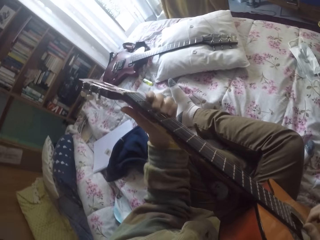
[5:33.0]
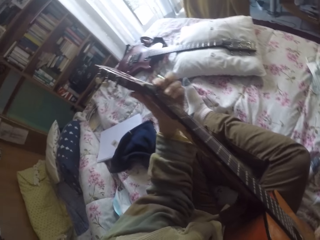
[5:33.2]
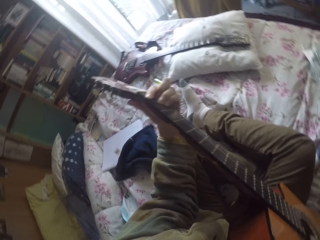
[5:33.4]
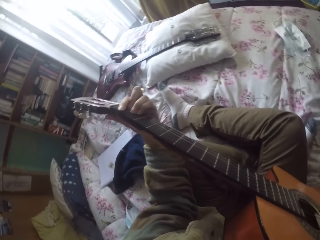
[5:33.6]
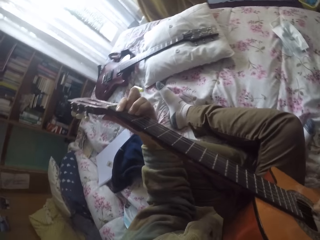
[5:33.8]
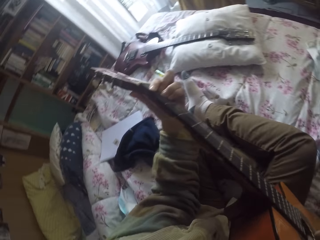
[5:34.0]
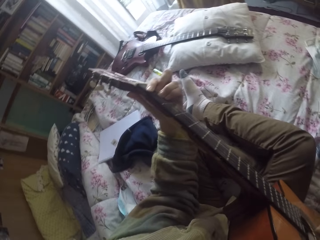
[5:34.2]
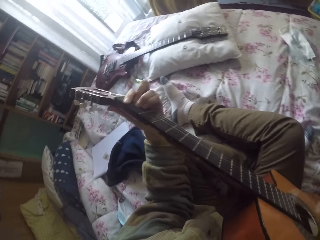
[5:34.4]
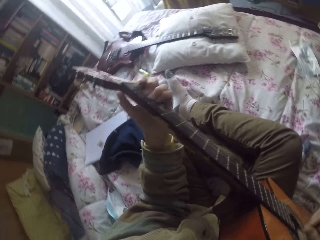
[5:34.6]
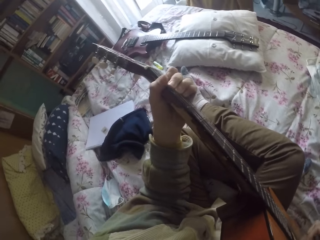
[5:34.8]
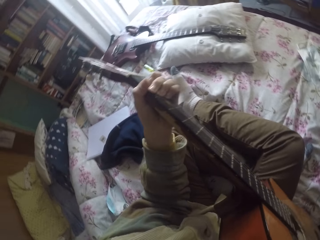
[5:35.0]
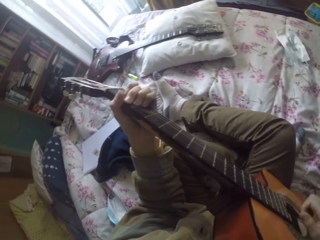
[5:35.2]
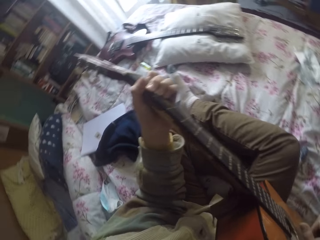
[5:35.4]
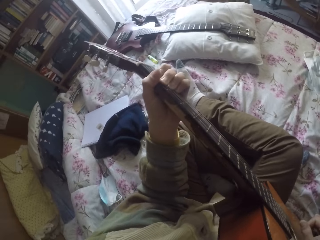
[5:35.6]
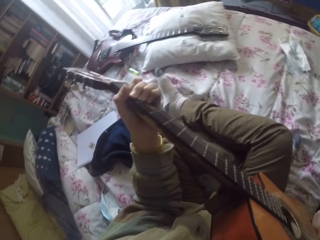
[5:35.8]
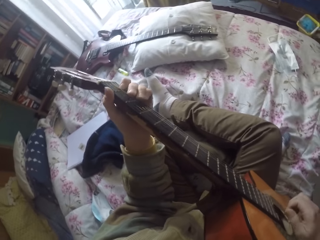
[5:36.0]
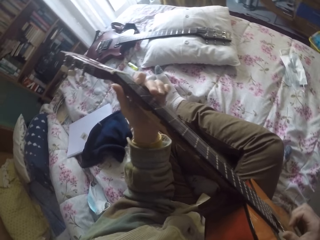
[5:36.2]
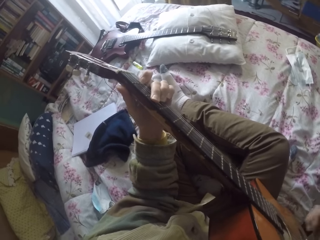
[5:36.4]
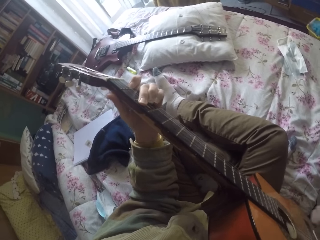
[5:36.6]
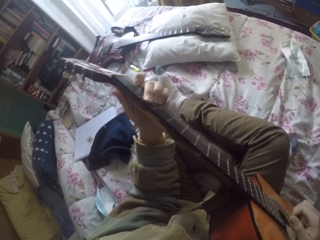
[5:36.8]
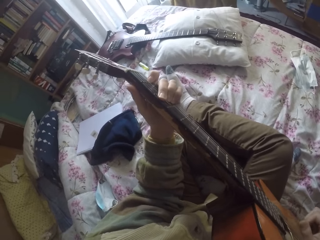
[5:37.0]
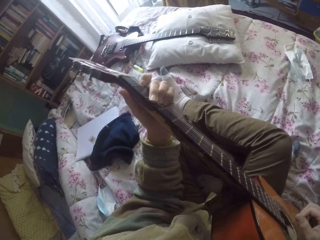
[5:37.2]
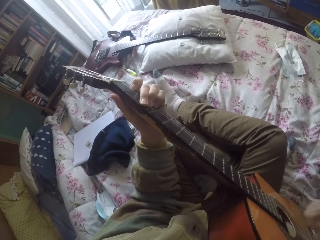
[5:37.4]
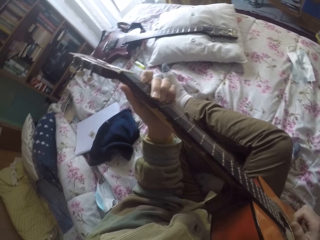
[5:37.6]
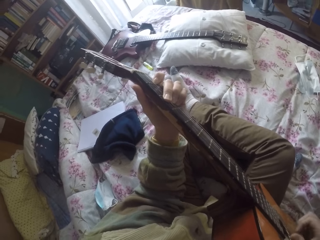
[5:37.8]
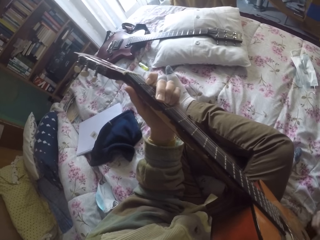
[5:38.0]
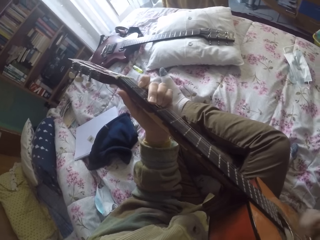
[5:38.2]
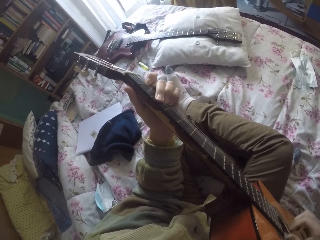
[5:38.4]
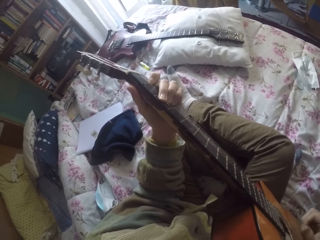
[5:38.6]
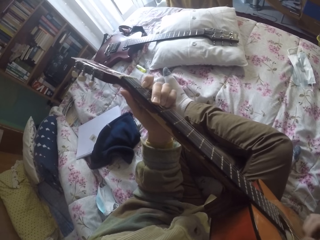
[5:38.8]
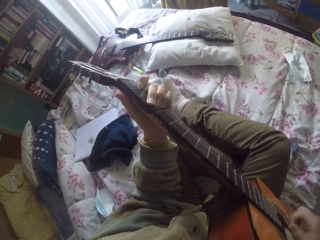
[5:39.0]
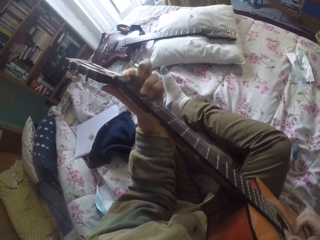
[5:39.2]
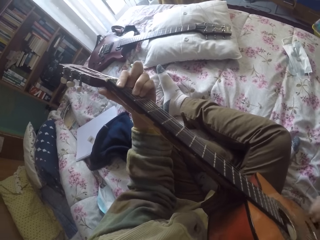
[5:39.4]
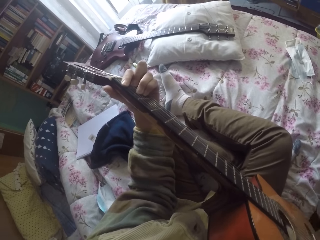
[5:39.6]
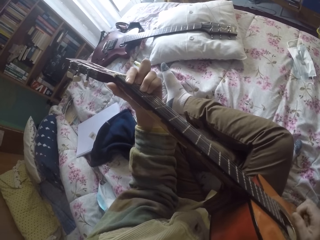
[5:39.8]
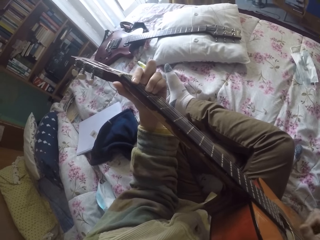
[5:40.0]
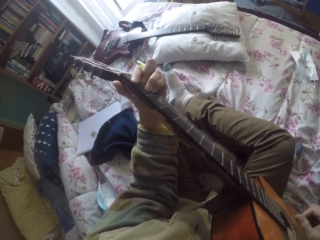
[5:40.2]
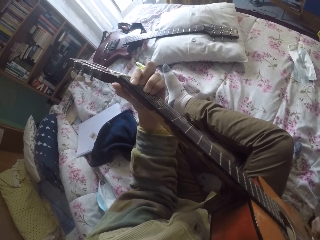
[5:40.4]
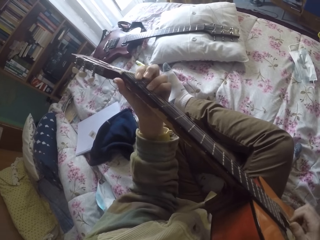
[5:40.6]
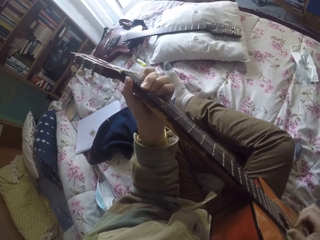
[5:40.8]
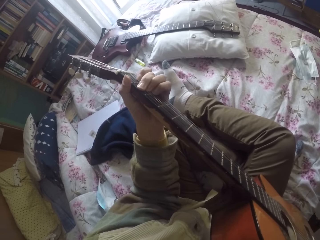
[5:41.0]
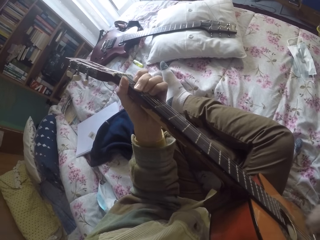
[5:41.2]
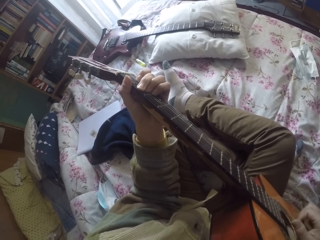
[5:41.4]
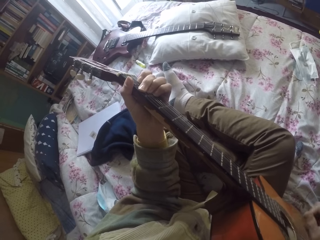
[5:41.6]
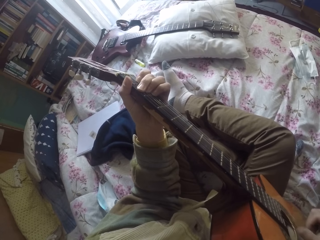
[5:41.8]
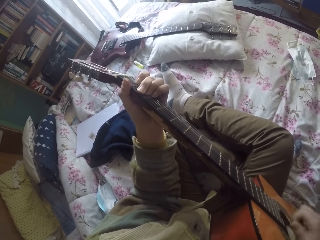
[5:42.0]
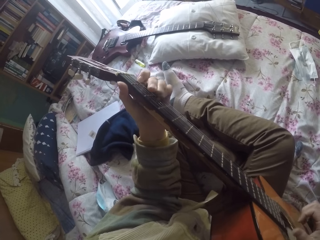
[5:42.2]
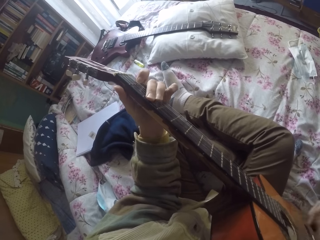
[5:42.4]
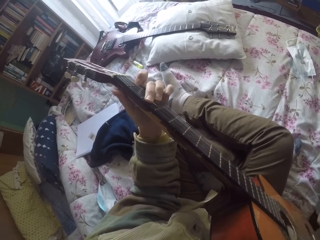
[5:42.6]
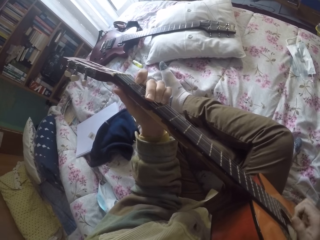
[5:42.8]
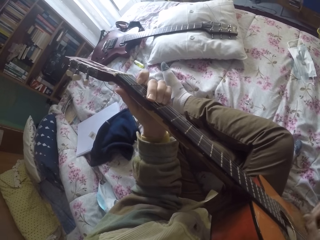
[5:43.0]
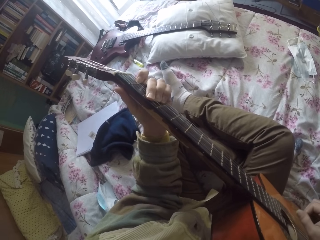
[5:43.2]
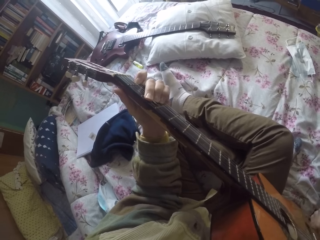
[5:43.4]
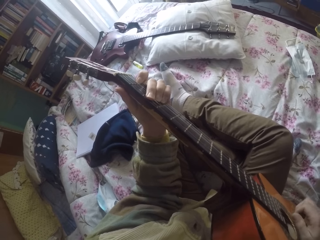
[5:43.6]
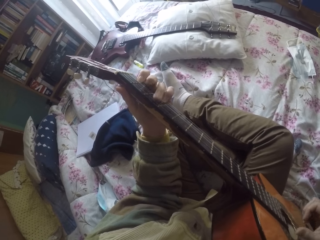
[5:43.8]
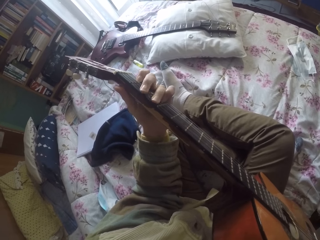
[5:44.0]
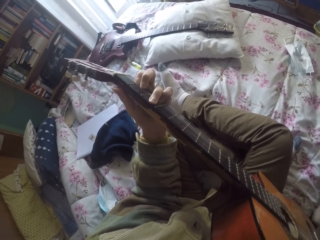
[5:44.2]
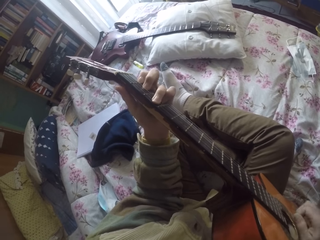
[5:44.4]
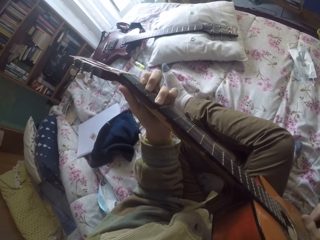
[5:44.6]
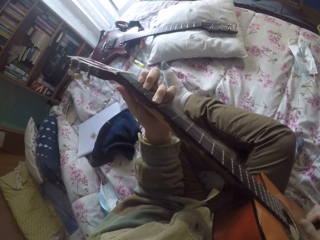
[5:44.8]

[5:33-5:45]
The camera wearer plays the guitar strings with the right hand.

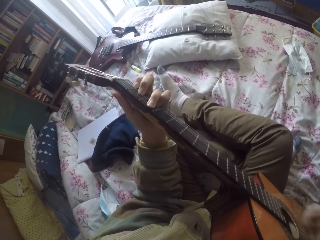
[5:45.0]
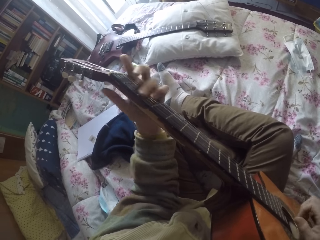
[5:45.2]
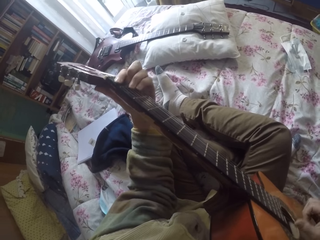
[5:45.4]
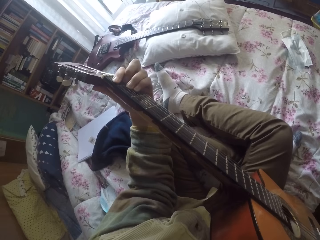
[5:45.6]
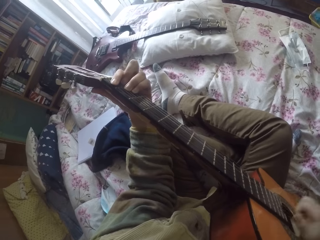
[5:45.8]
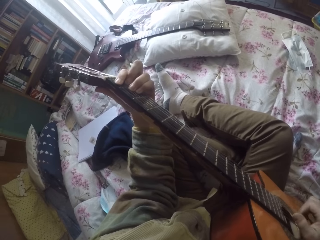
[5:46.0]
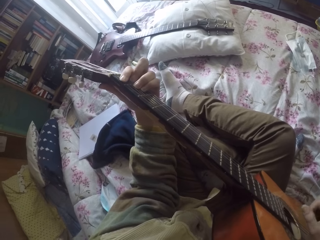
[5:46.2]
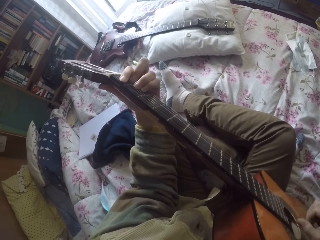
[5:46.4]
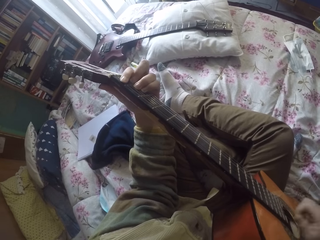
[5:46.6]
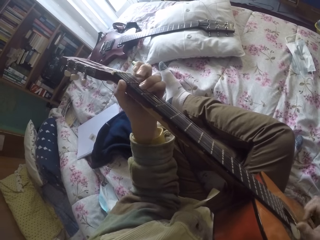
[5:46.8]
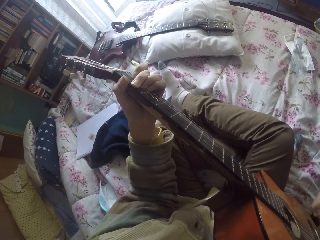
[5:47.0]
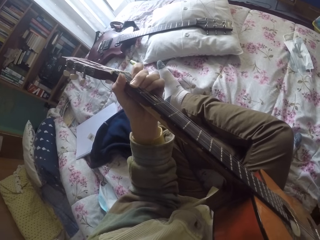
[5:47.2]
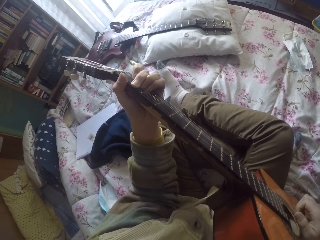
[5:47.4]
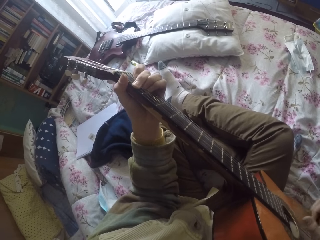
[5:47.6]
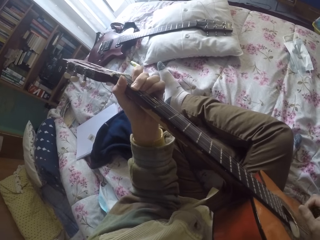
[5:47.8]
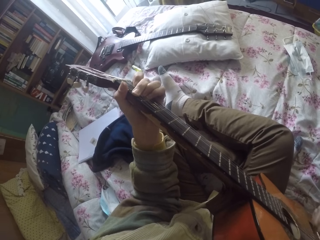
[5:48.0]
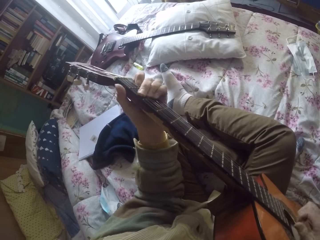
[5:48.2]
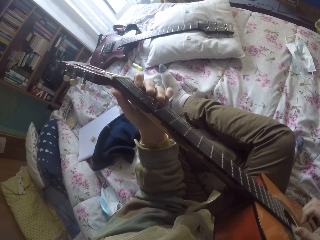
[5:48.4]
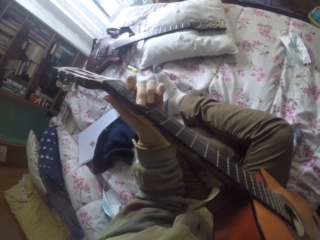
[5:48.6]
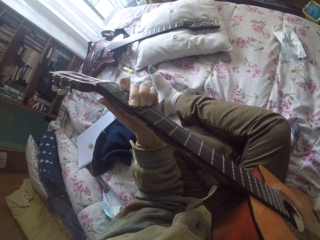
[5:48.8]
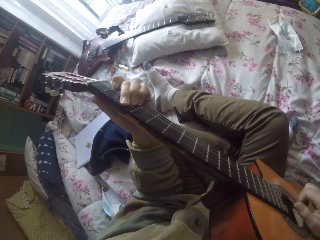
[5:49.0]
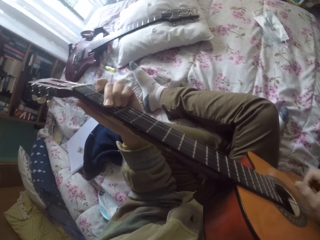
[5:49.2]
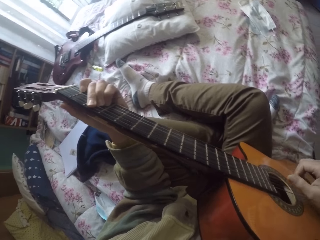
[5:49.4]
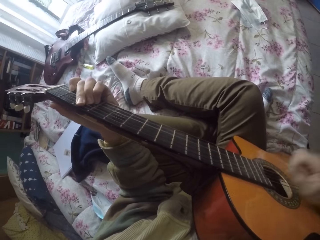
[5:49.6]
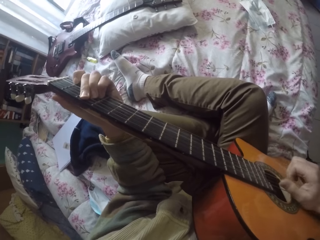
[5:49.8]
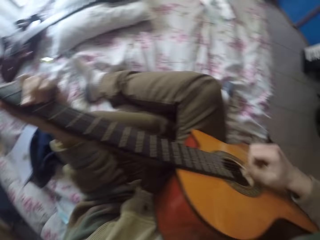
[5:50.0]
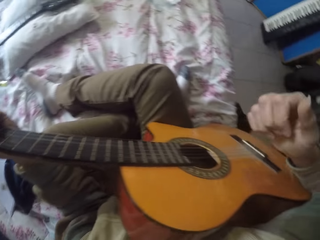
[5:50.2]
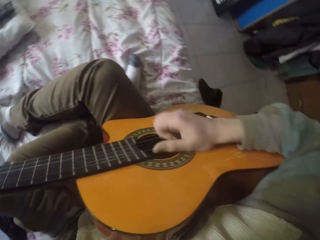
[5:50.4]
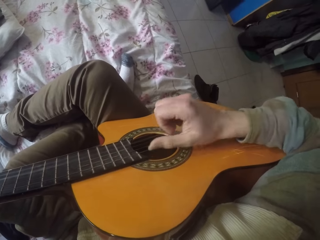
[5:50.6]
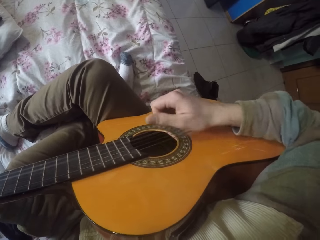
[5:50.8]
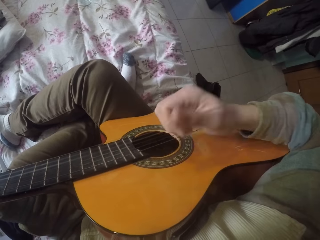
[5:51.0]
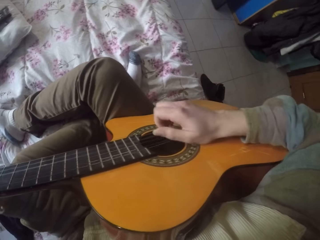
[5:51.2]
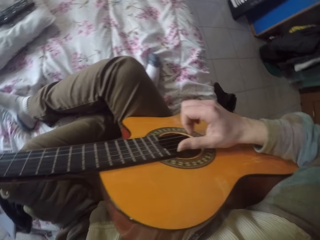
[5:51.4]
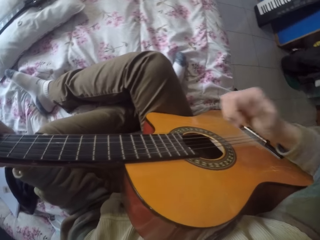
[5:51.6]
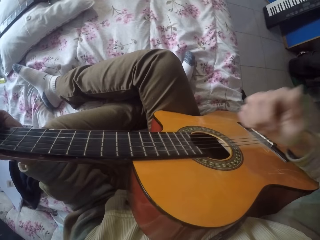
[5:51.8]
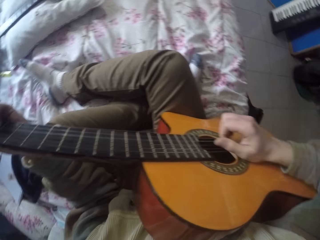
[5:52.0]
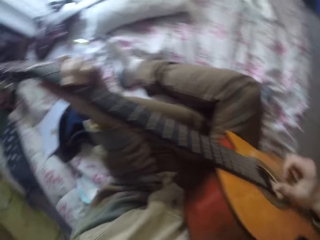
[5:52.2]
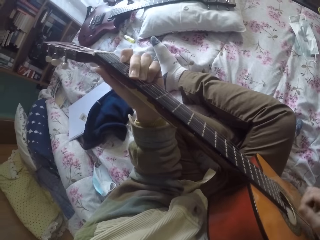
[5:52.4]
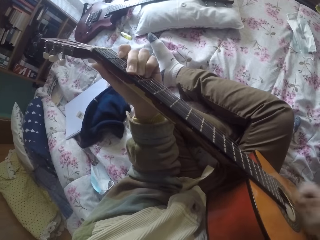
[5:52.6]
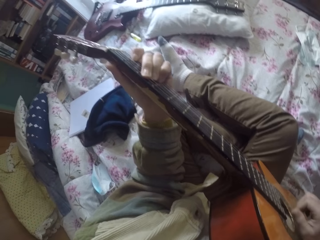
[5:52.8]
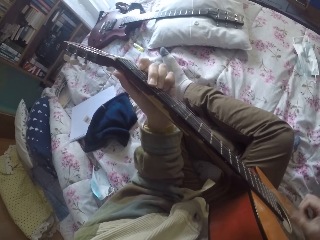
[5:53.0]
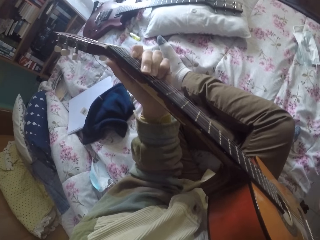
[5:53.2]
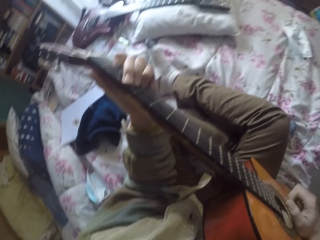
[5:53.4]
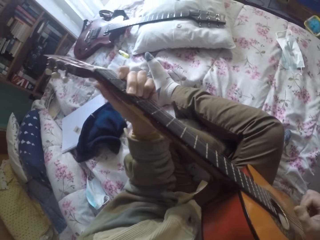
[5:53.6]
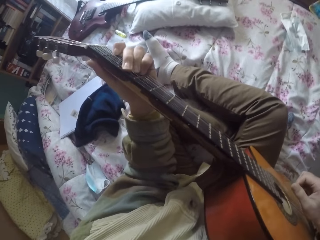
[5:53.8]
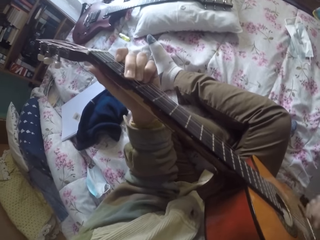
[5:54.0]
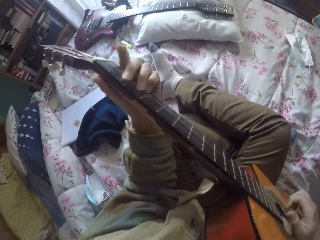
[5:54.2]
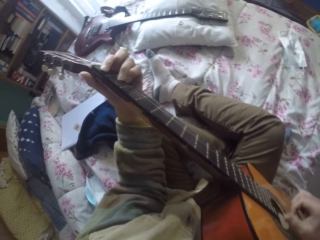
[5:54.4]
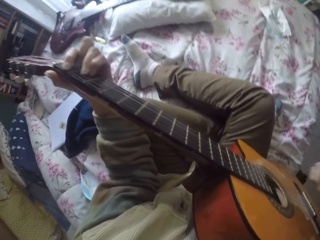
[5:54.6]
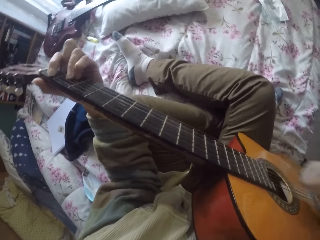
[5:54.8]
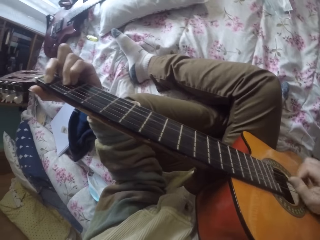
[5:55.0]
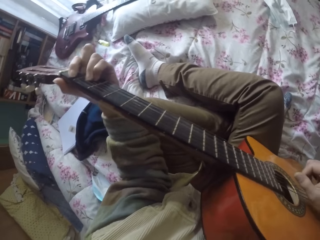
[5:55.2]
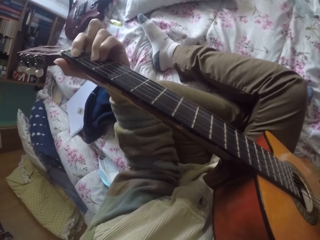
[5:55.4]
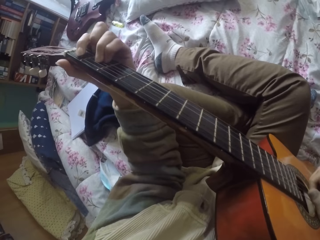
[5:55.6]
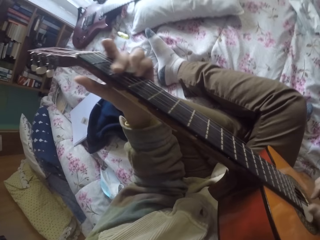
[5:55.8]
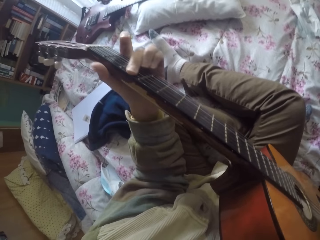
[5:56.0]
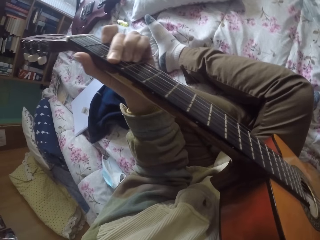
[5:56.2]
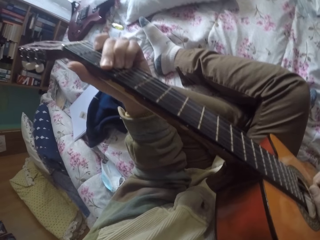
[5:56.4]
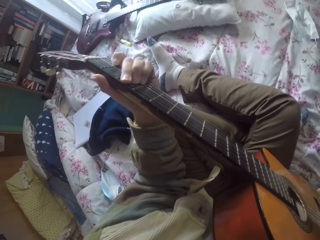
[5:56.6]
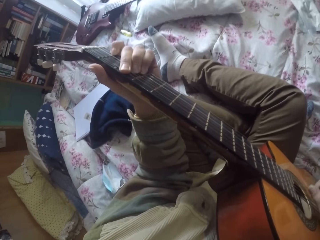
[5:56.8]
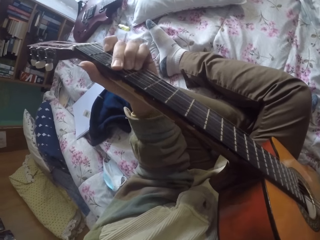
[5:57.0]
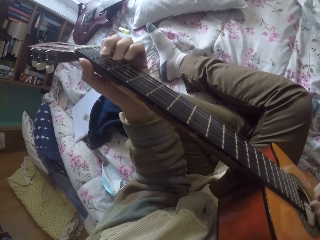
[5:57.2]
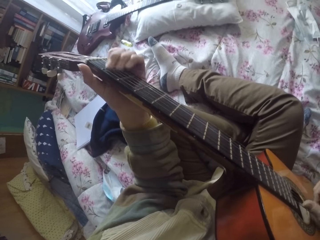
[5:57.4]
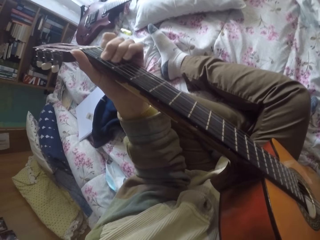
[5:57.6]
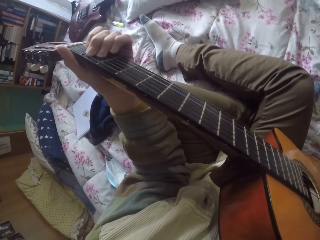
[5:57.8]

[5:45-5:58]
The camera wearer plays the guitar strings with the left hand. They play the guitar strings with the right hand. They play the guitar strings with the left hand. They play the guitar strings with the right hand.
